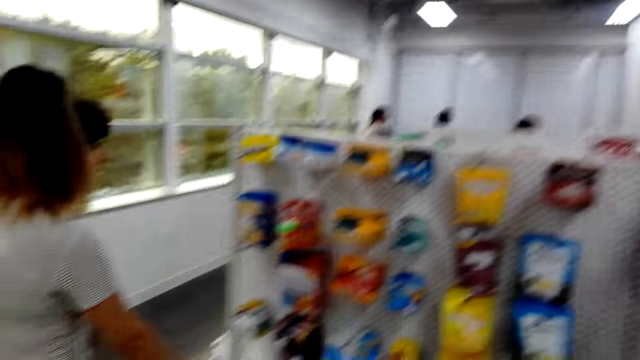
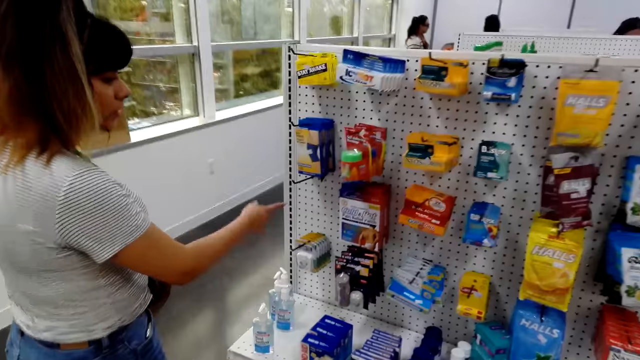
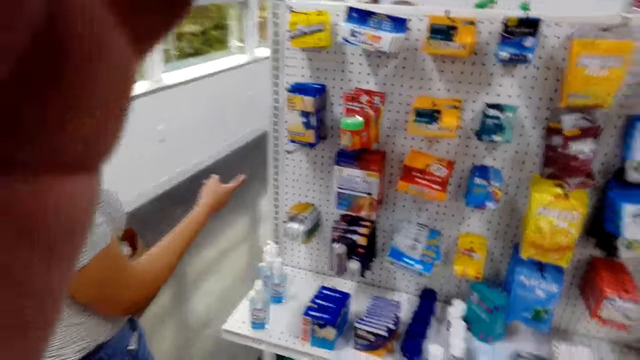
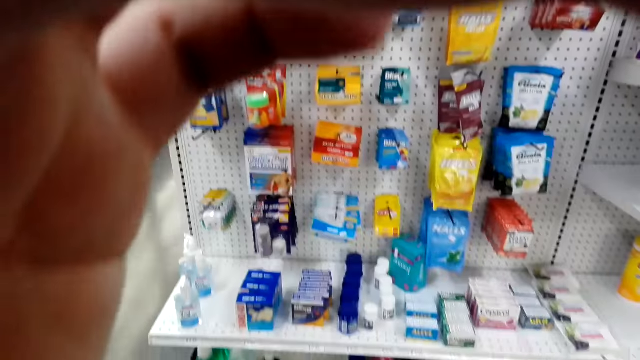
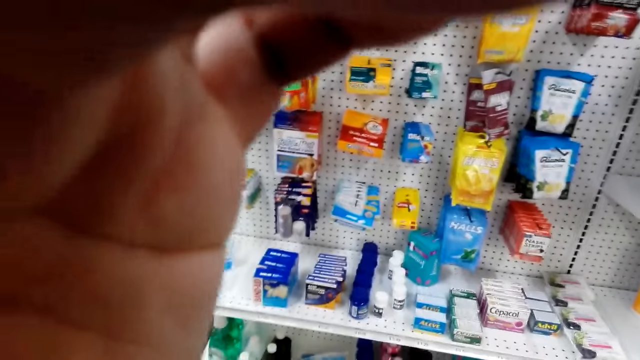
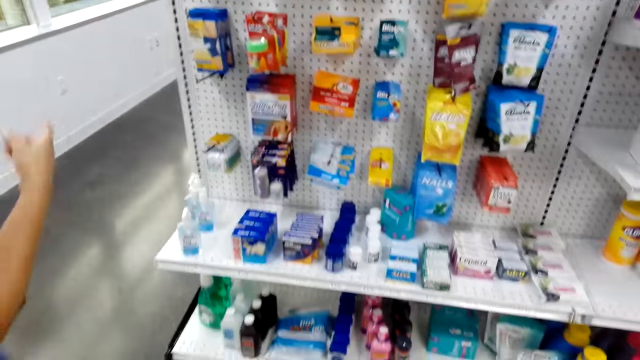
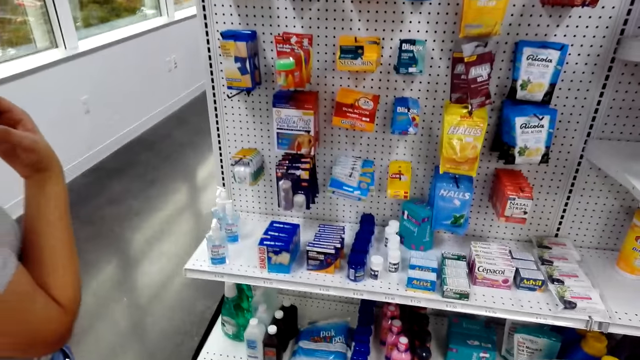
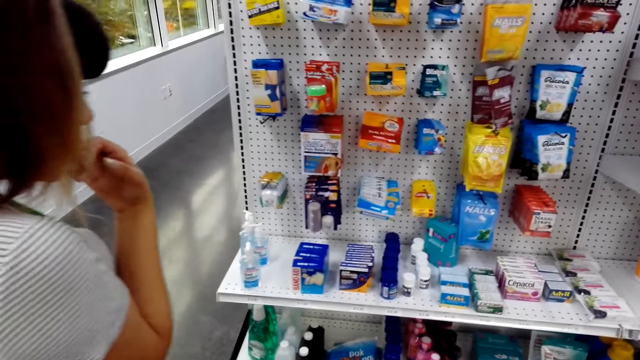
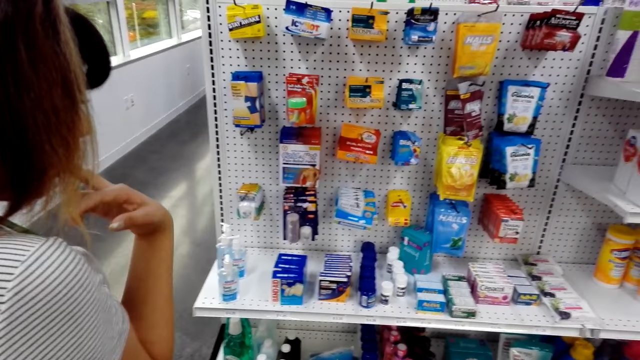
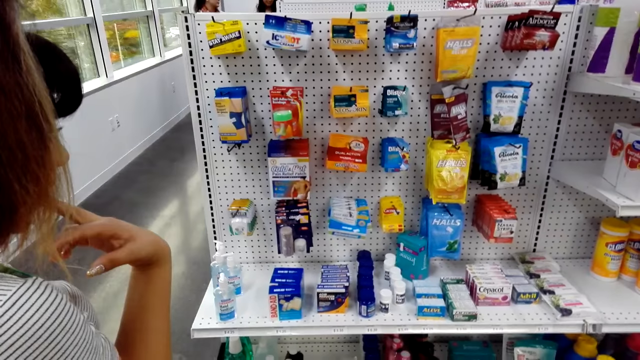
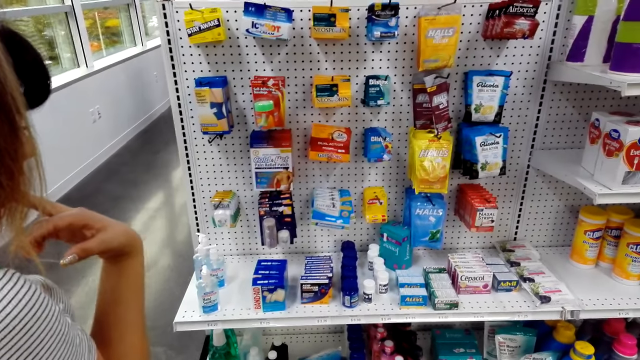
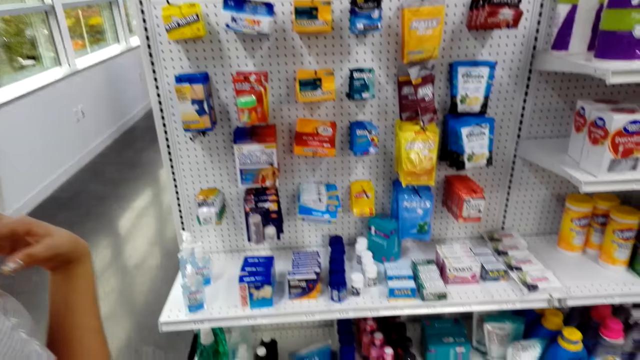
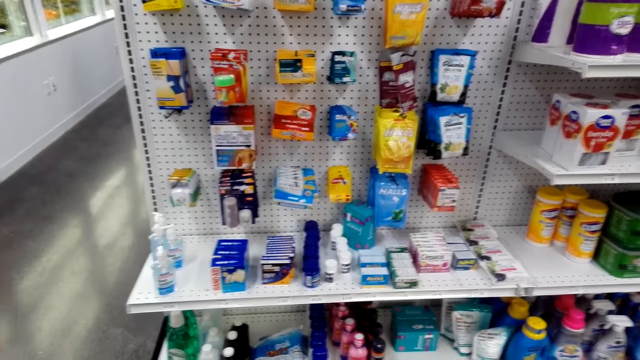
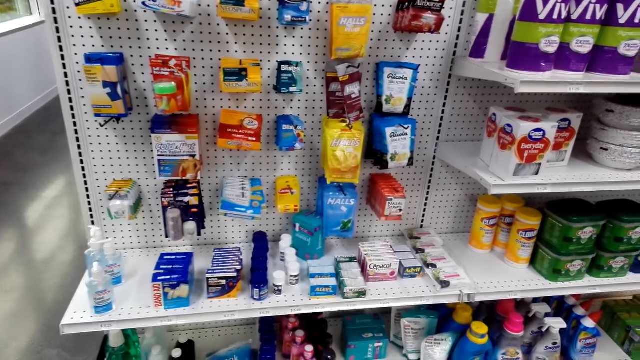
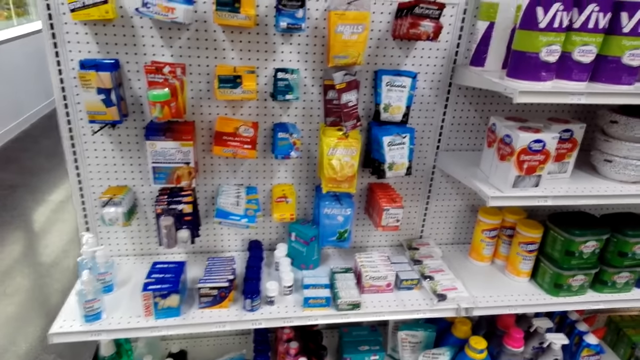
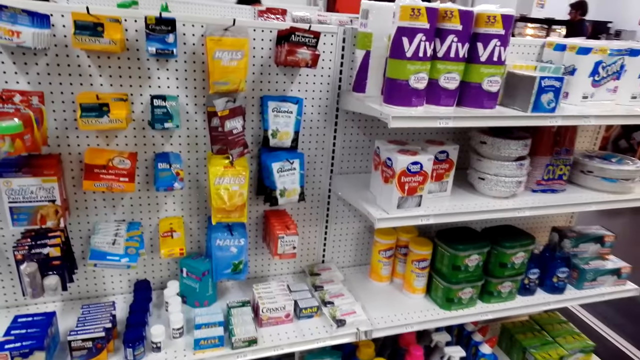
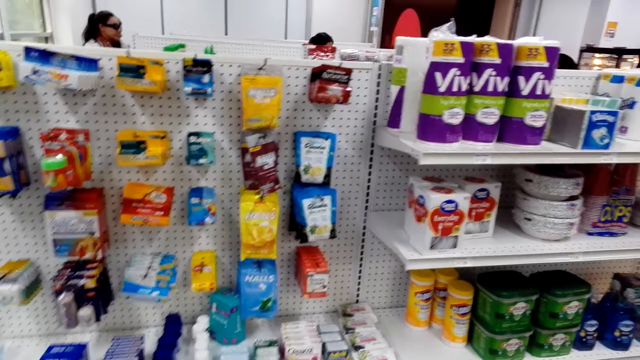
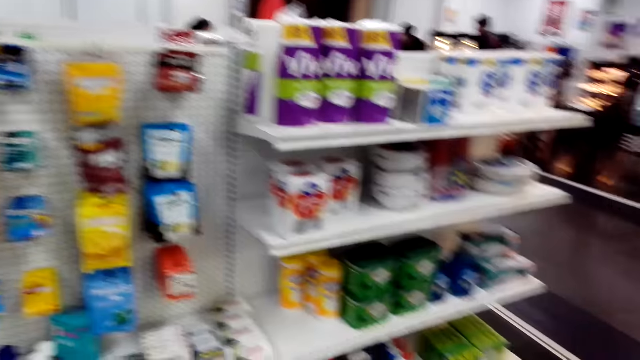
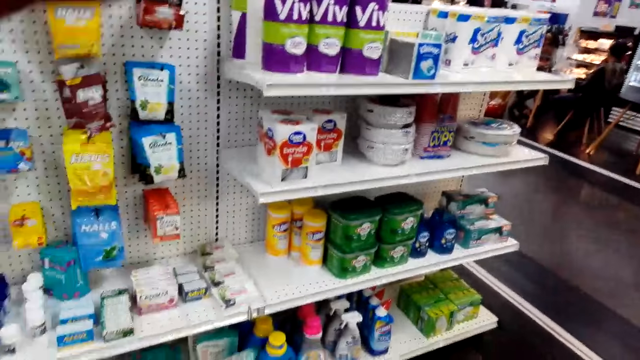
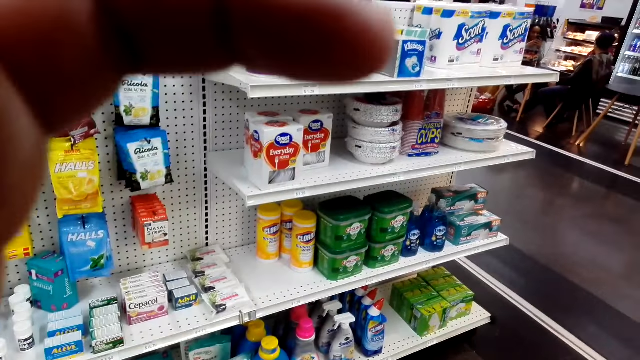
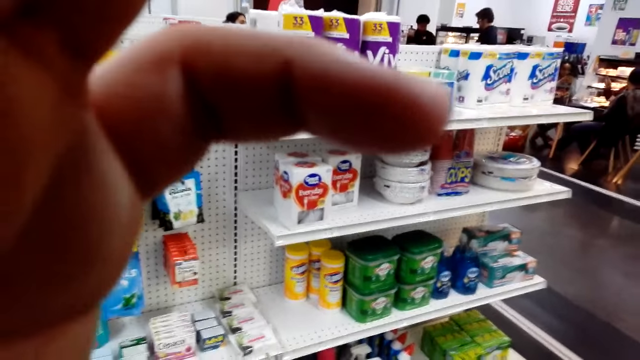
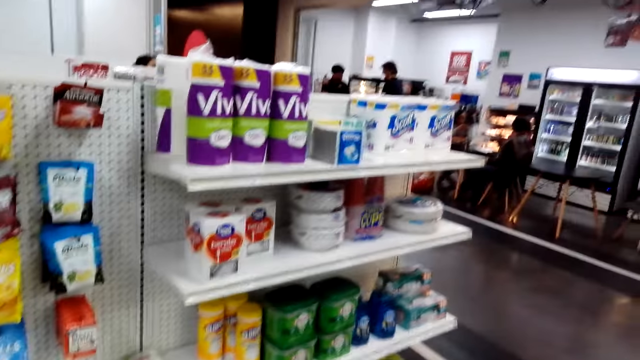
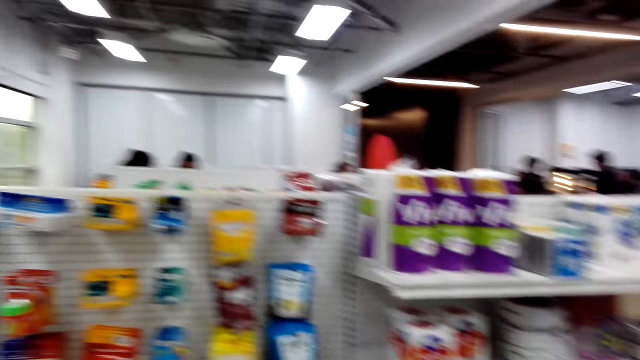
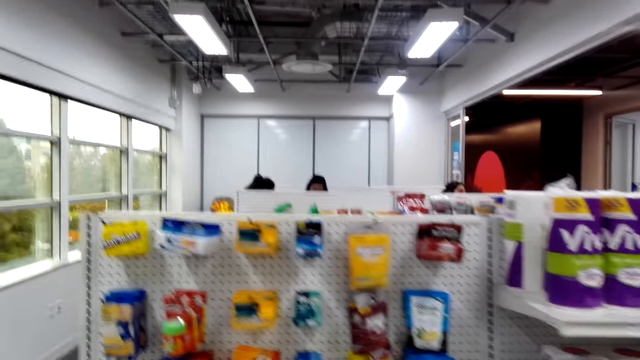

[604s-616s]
A person shows gestures. The person touches hair. The camera wearer shops around the supermarket. They adjust the head camera.

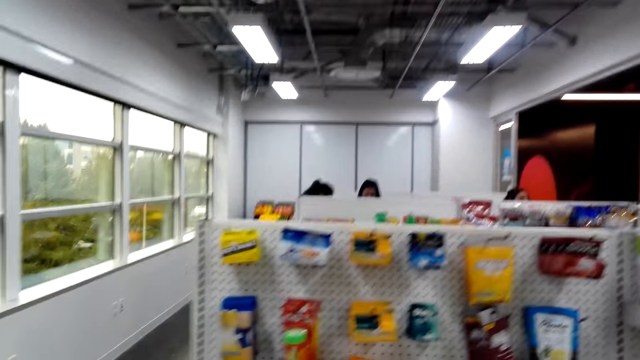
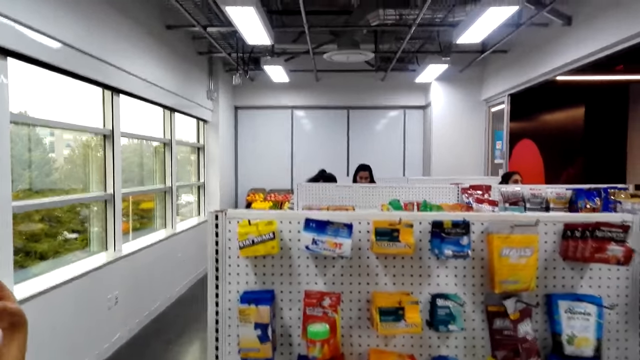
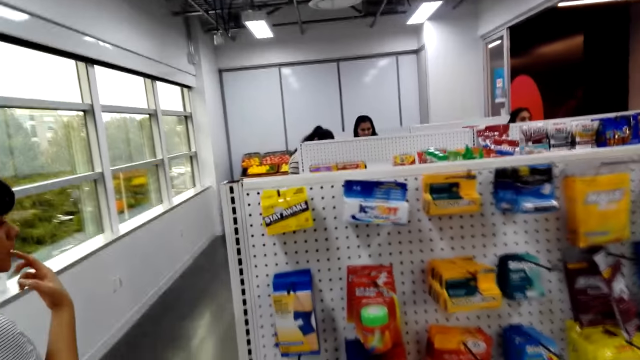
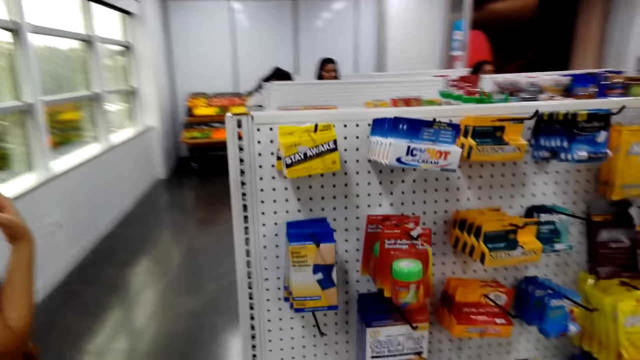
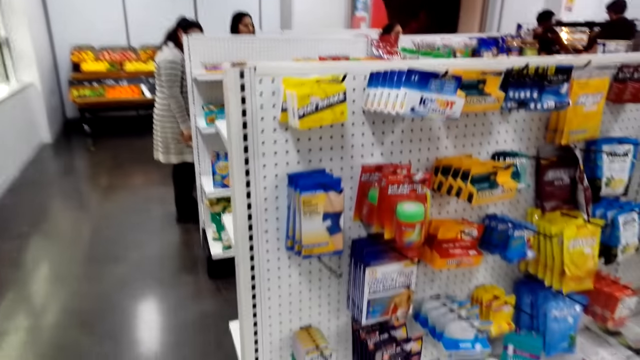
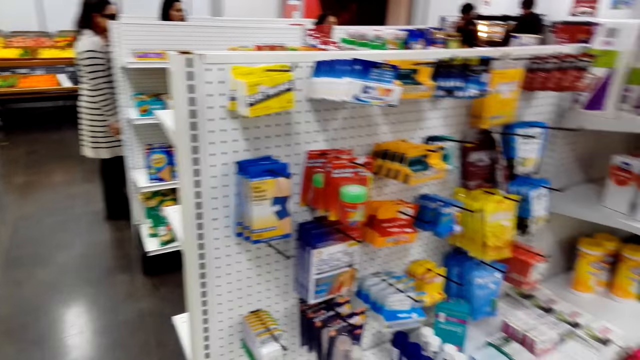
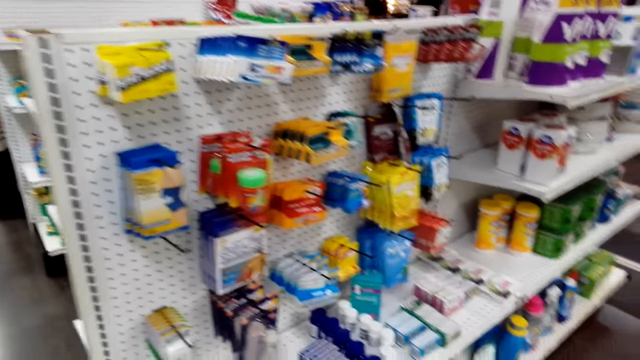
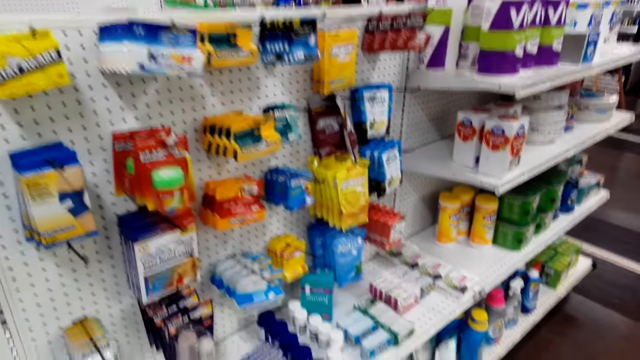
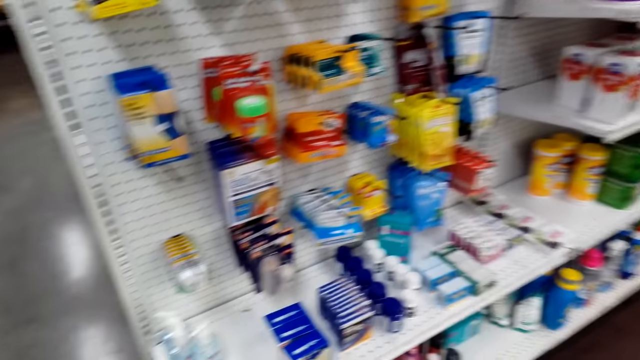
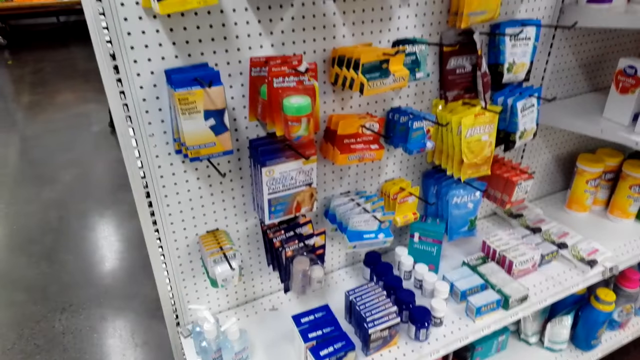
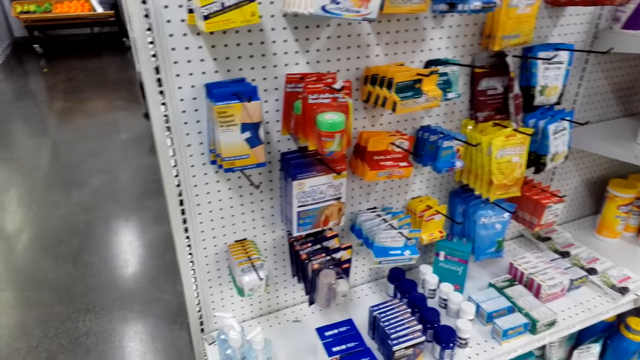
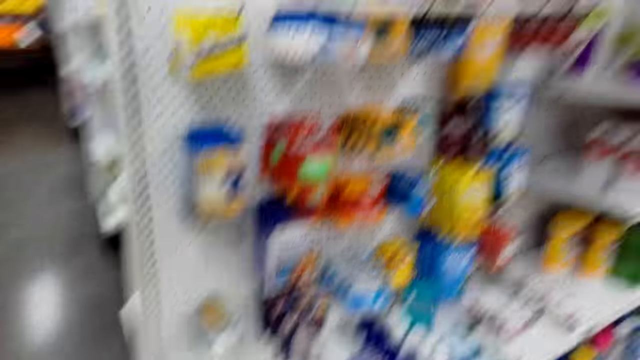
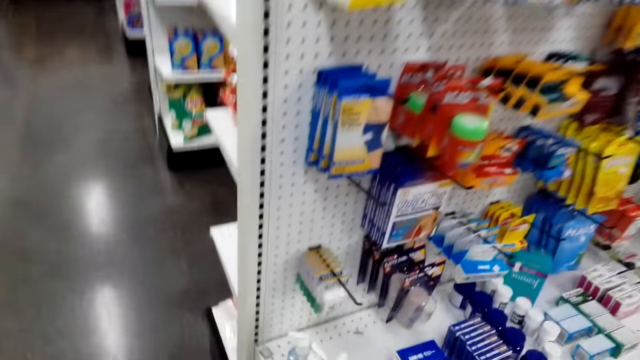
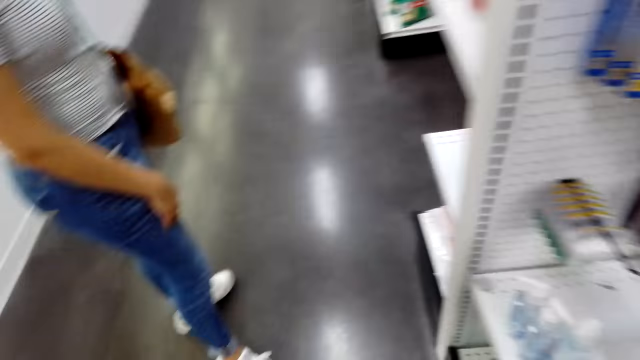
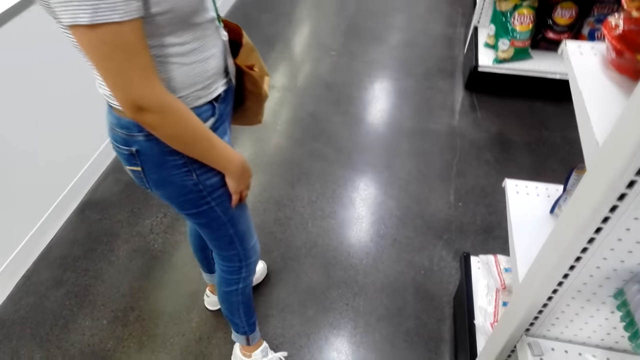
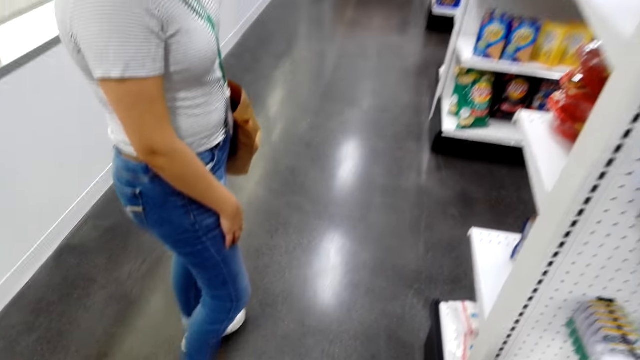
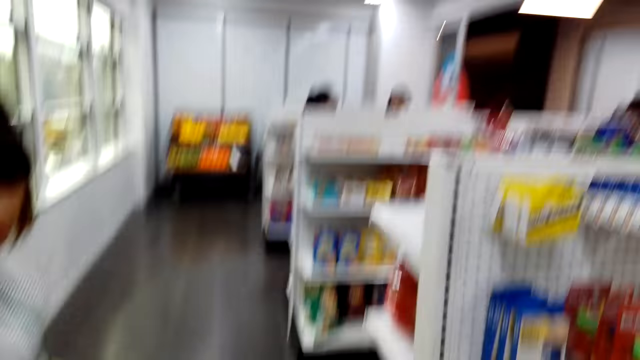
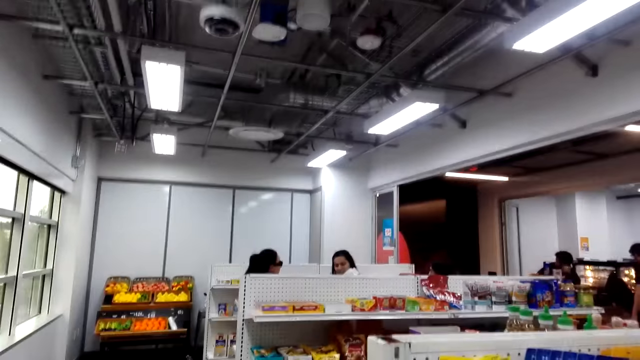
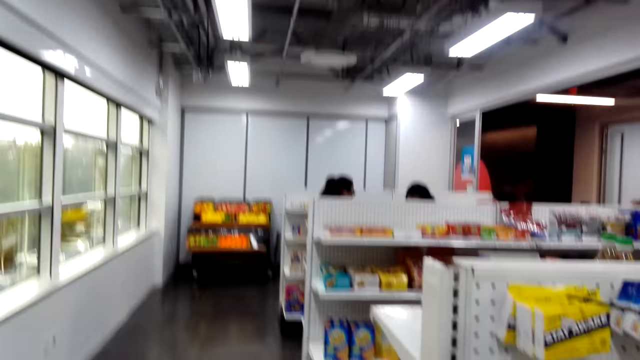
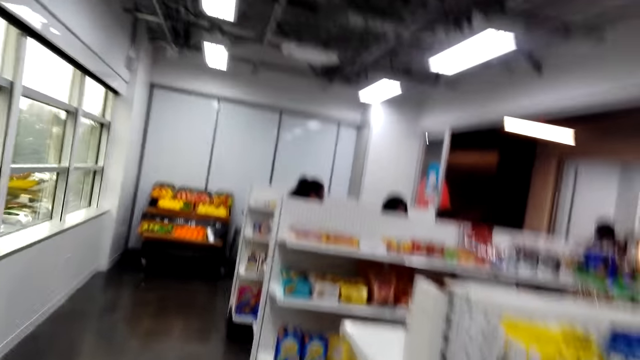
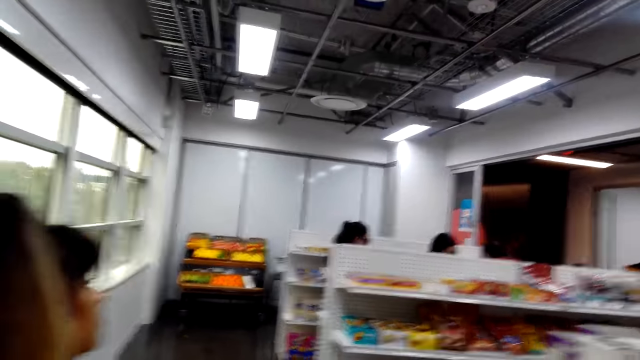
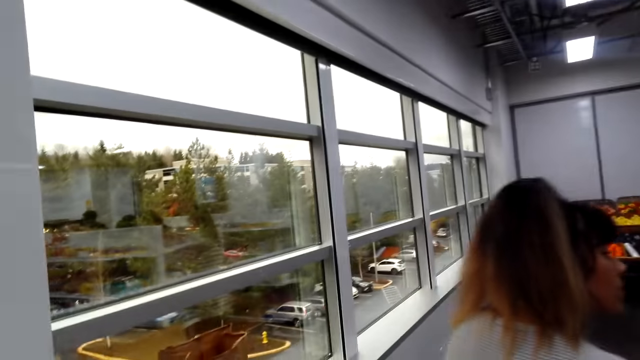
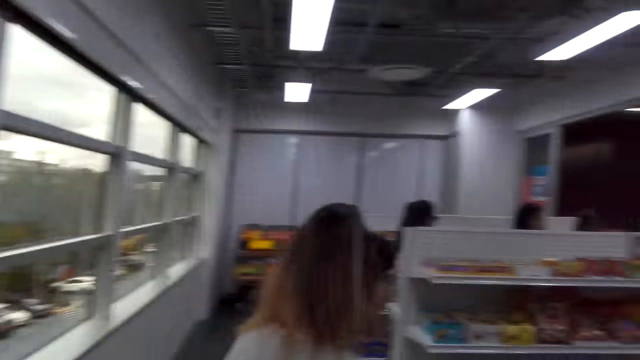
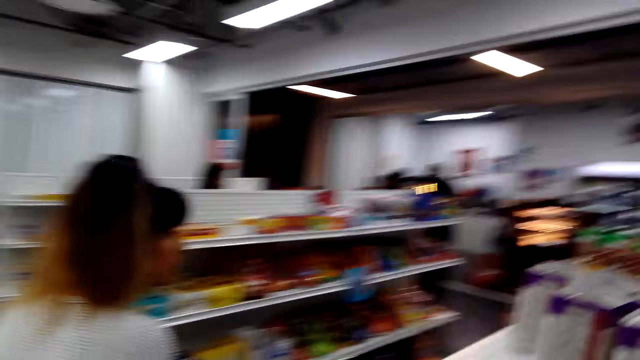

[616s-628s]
The camera wearer looks around. A person walks around.
